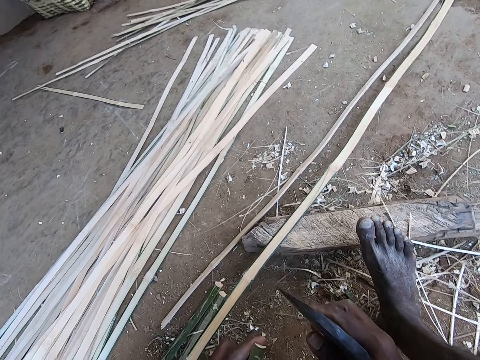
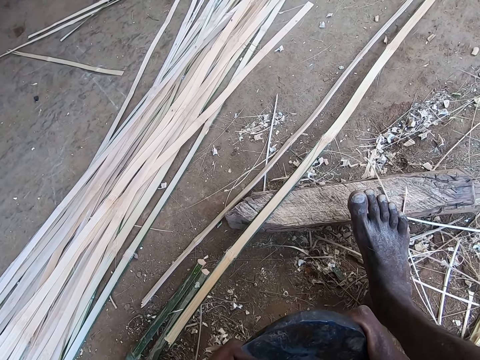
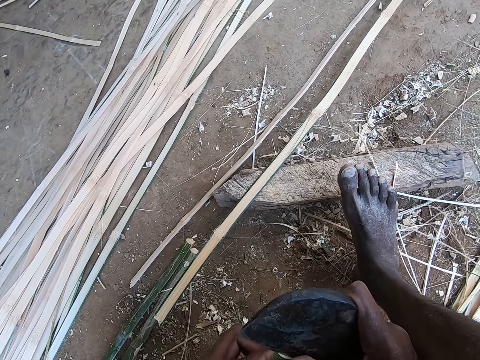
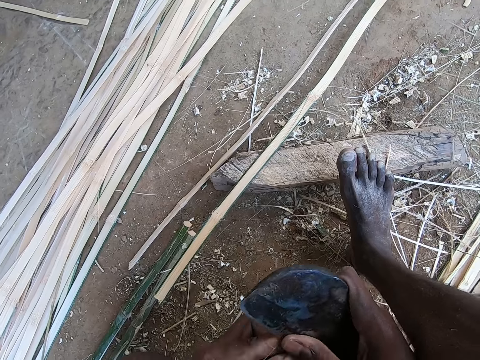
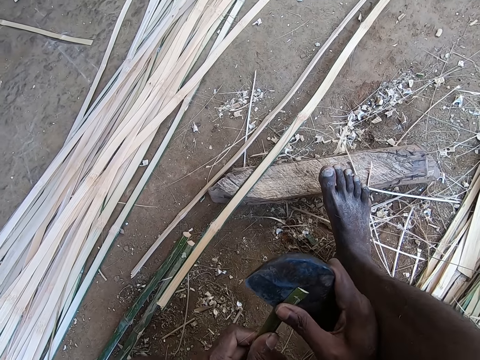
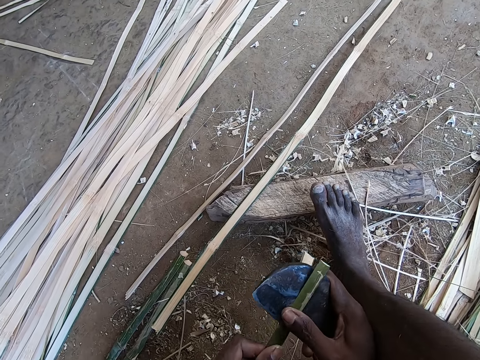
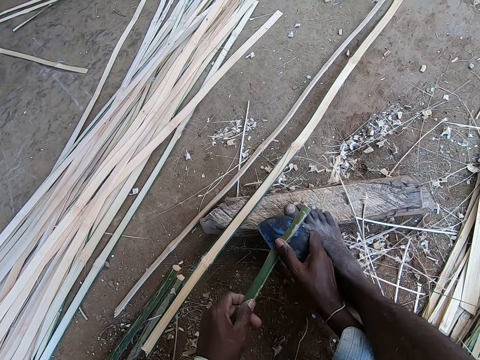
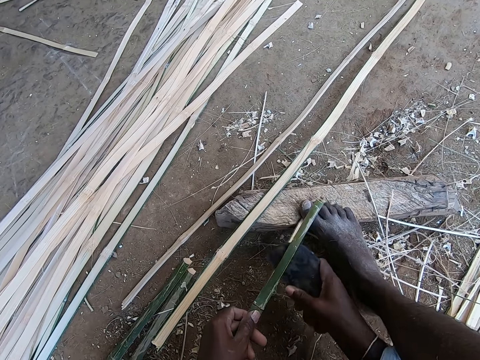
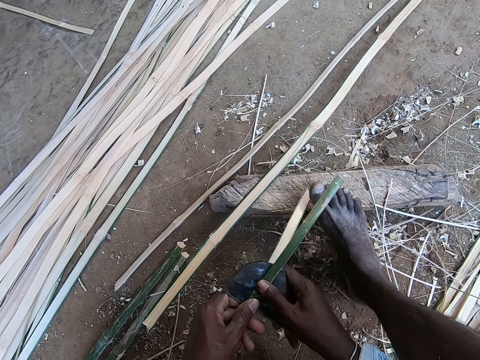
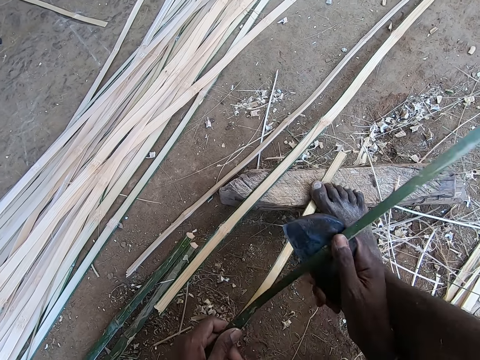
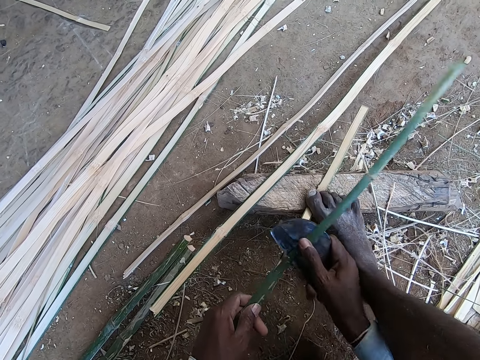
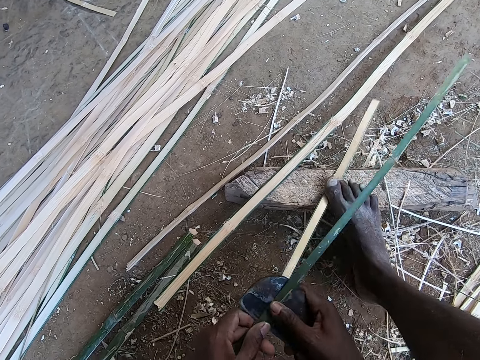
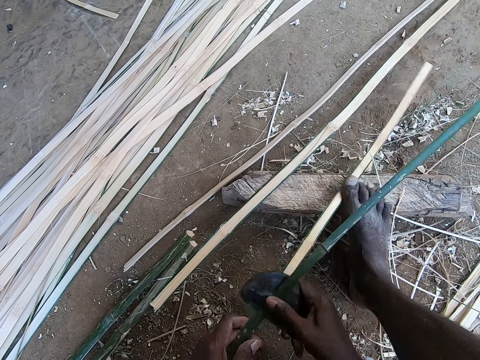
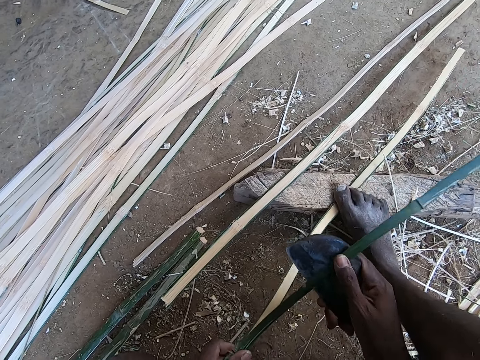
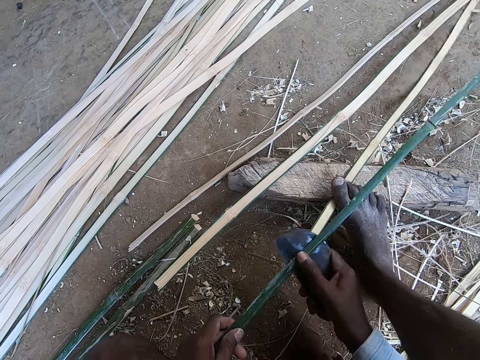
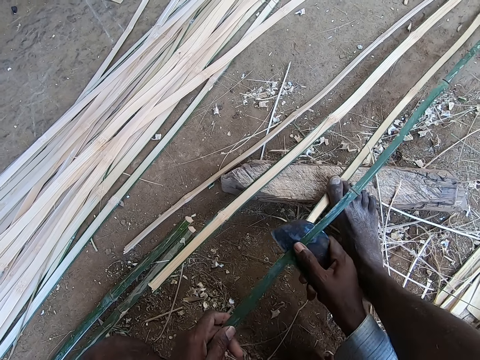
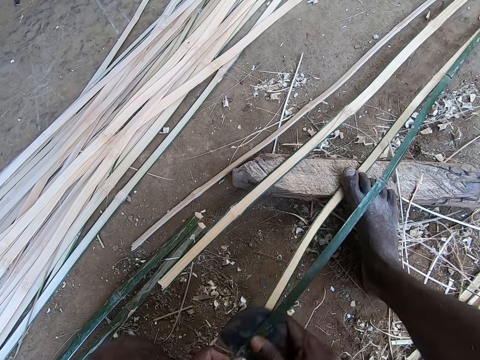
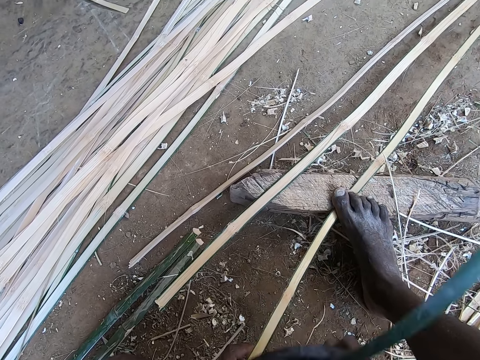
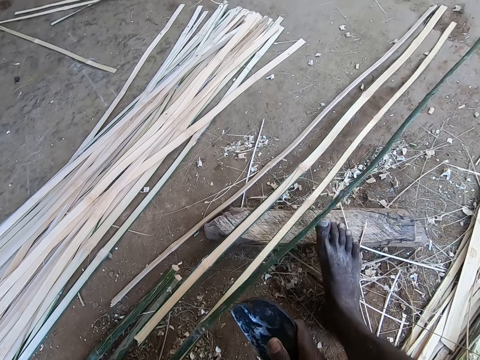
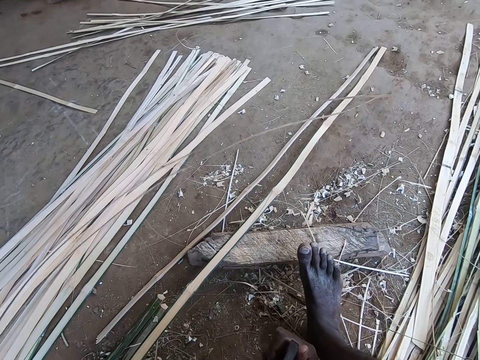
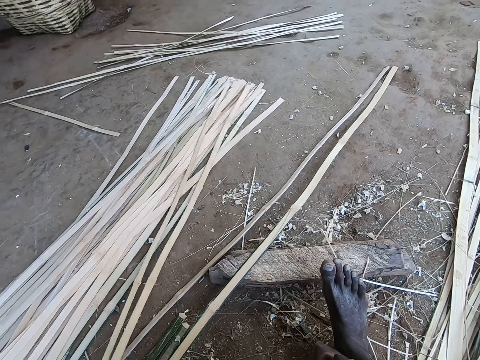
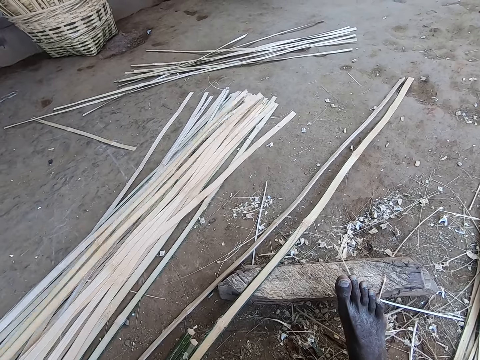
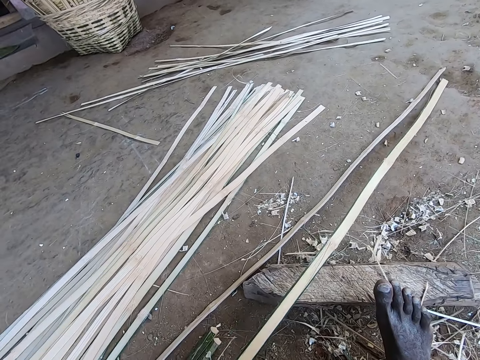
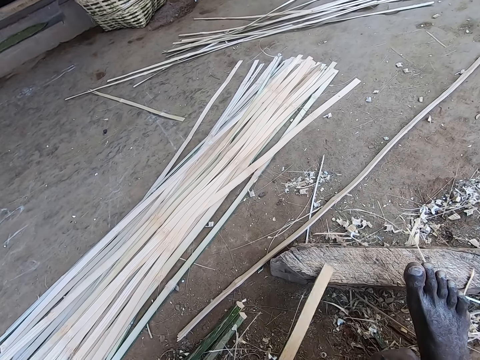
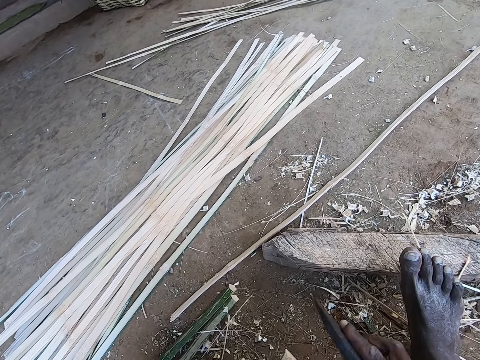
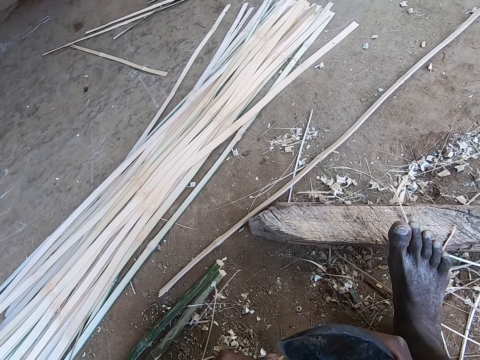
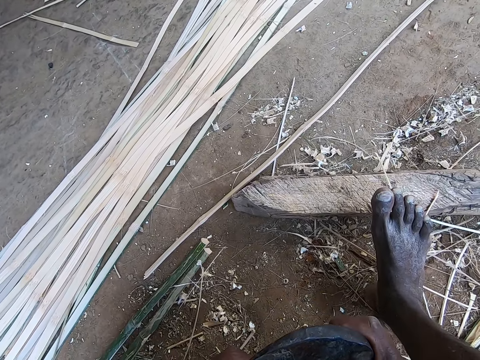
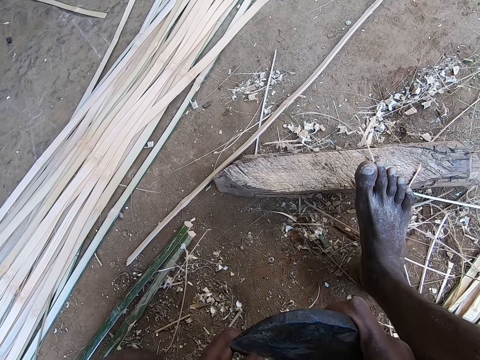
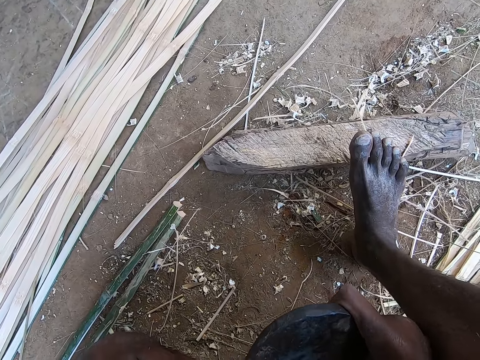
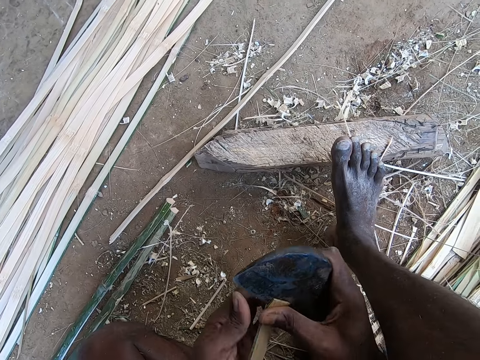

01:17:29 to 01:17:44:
The camera wearer splits the bamboo strip in his left hand with the kukri in his right hand. He places the bamboo strip on the wood with his left hand. He steps on the bamboo strip on the wood with his right leg. He splits the bamboo strip on the wood with the kukri in his right hand. He holds the piece of the bamboo pole with the left hand. He steps on the piece of bamboo stem with the right leg. He picks the bamboo strips from the wood with his left hand. He places the bamboo strip on the pile of bamboo strips on the ground with his left hand. He picks the bamboo strip from the wood with his left hand. He splits the bamboo strip in his left hand with the kukri in his right hand.

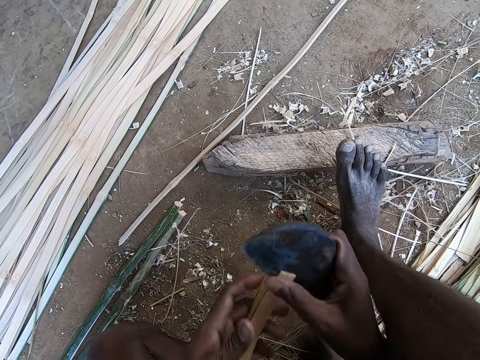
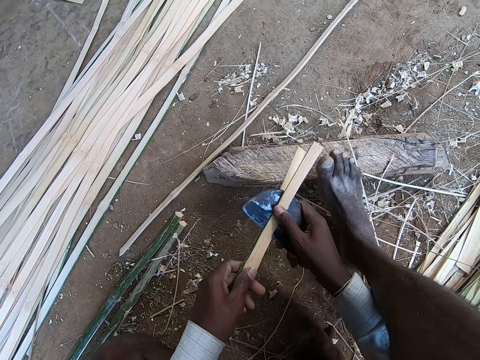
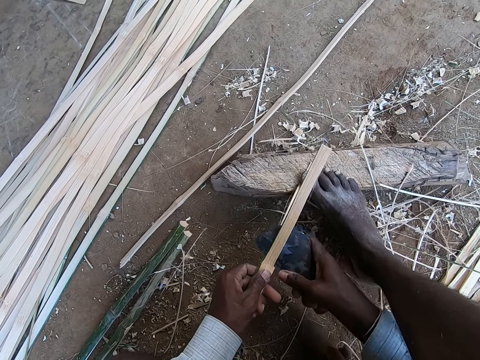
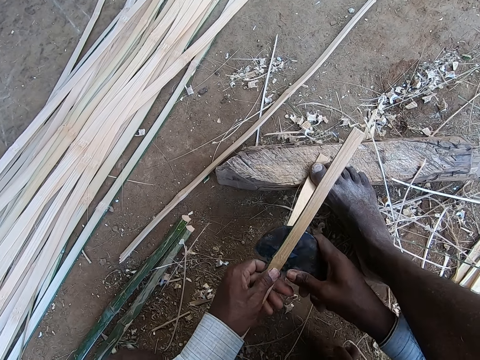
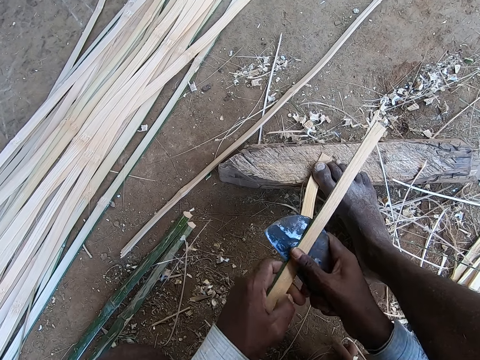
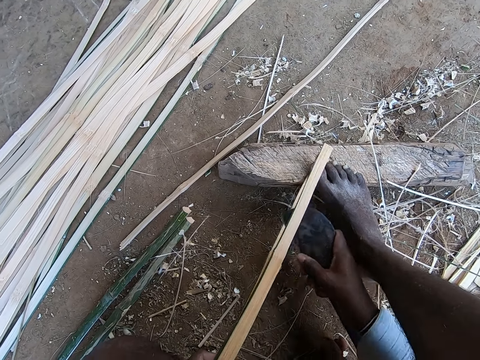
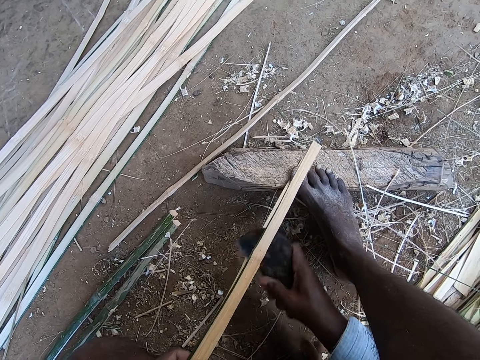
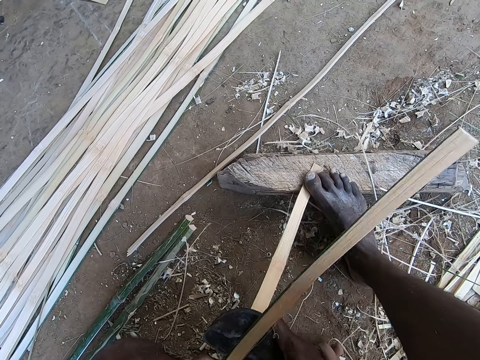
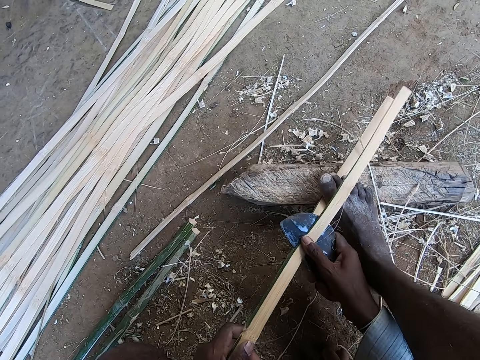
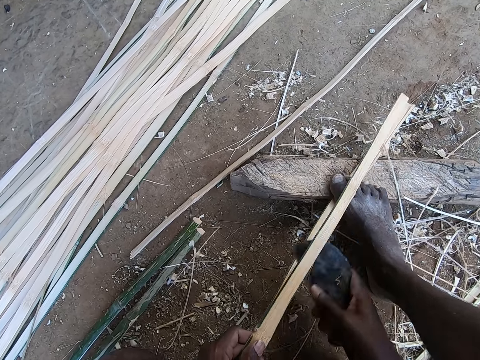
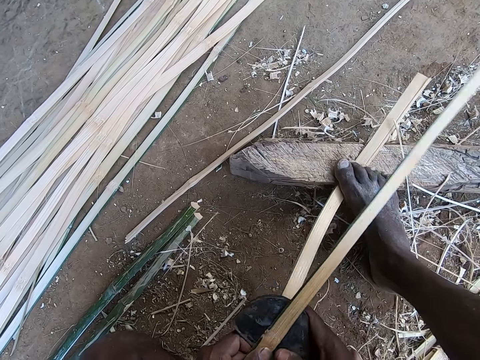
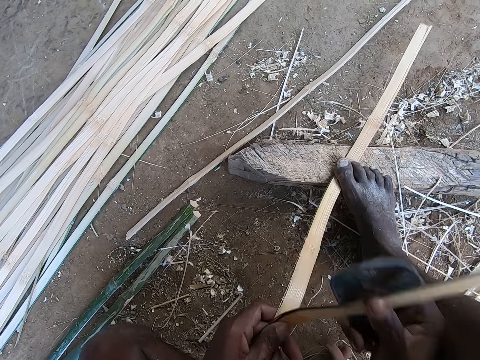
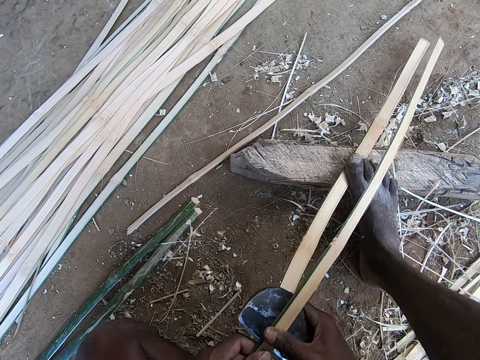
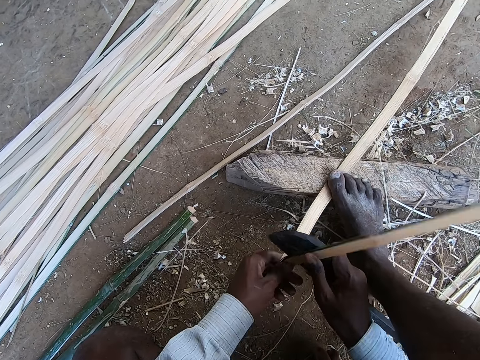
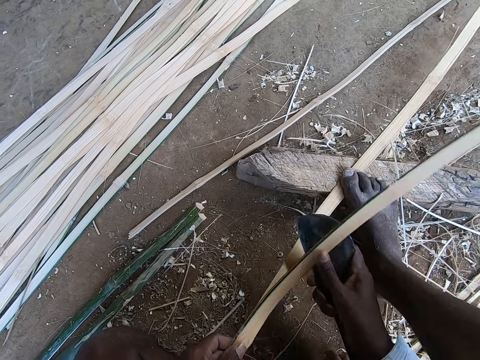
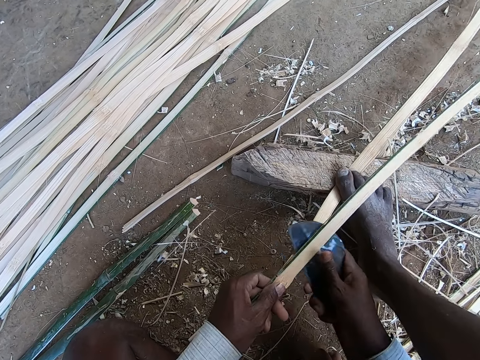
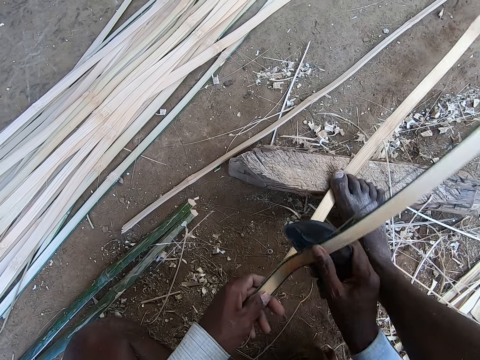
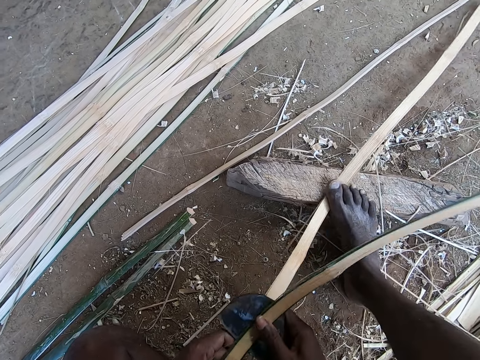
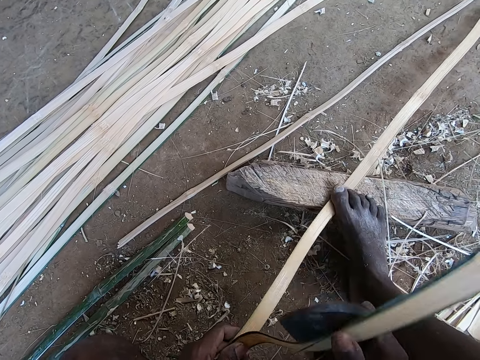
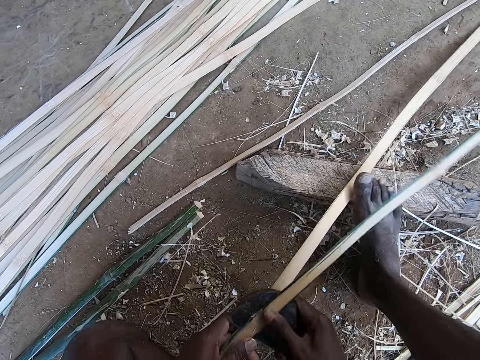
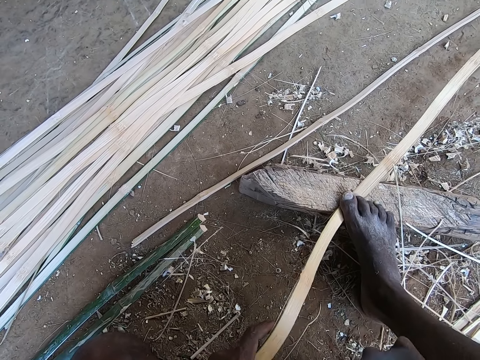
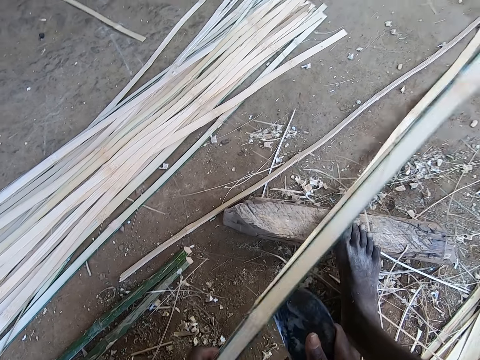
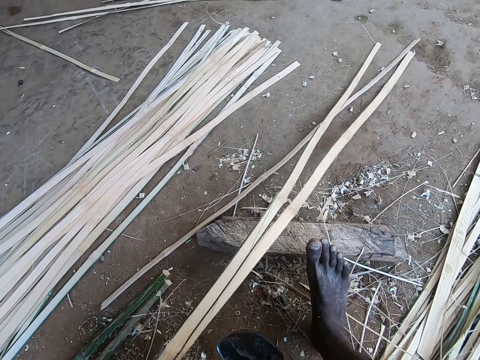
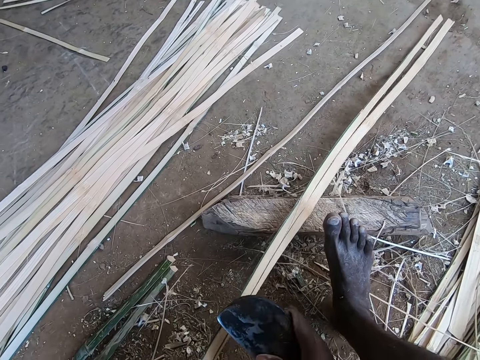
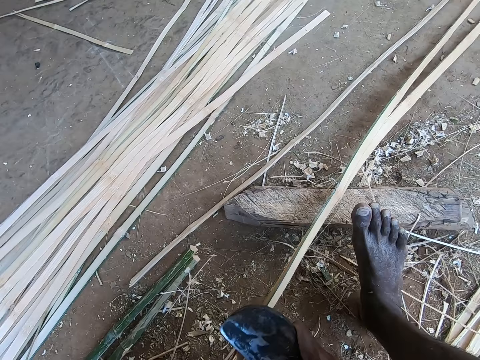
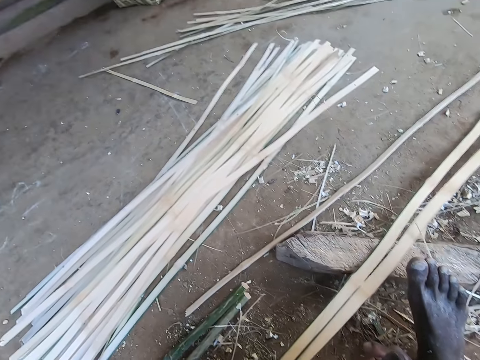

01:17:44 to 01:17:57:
The camera wearer places the bamboo strip on the wood with his left hand. He steps on the bamboo strip on the wood with his right leg. He splits the bamboo strip on the wood with the kukri in his right hand. He holds the piece of the bamboo pole with the left hand. He splits the part of the bamboo pole with a blade in the right hand. He holds the piece of the bamboo pole with the left hand. He adjusts the bamboo strips on the wood with his left hand. He smoothens the bamboo strip in his left hand with the kukri in his right hand.
